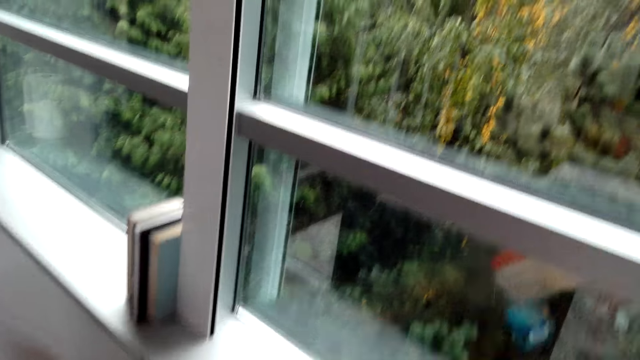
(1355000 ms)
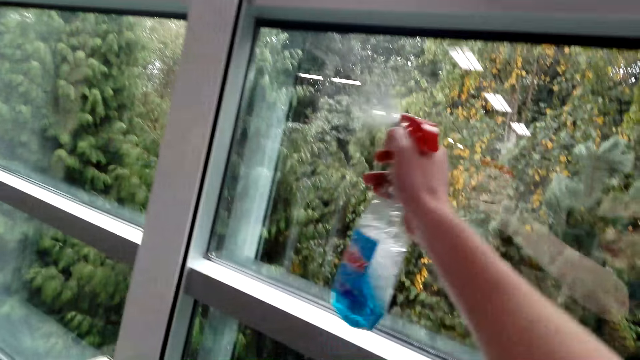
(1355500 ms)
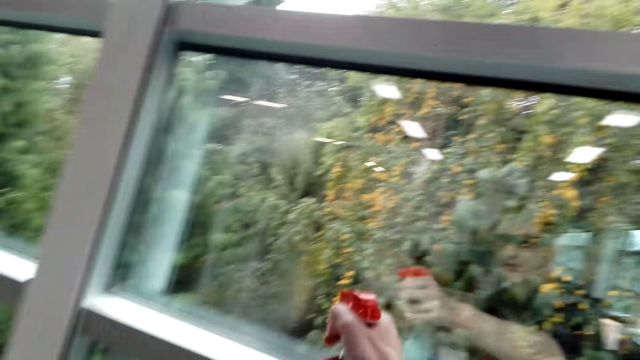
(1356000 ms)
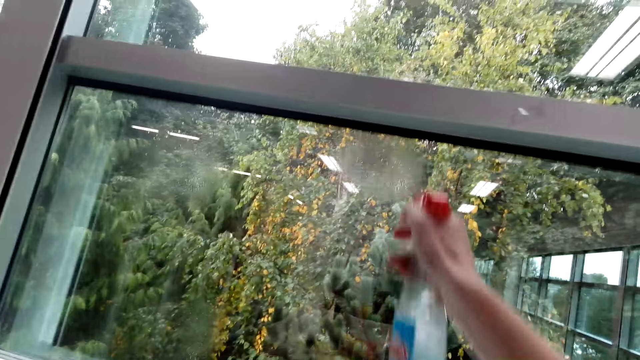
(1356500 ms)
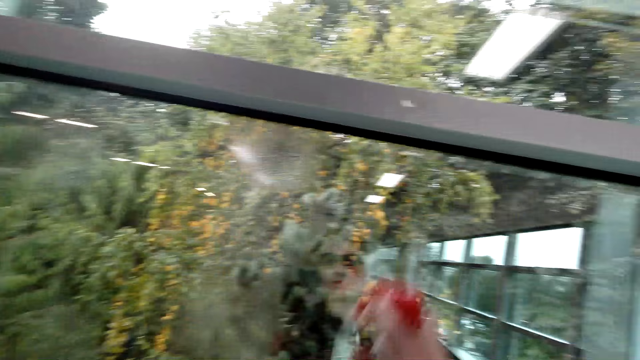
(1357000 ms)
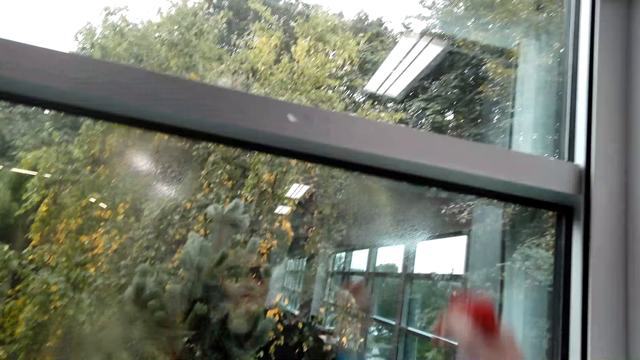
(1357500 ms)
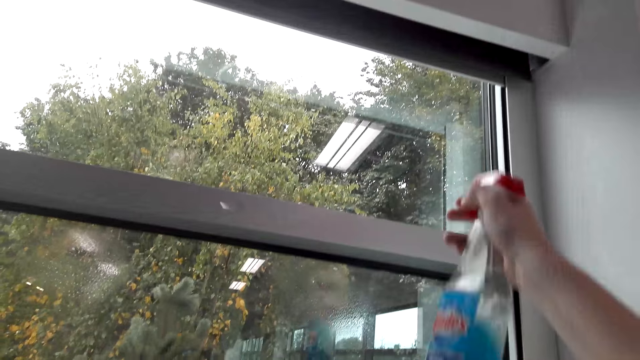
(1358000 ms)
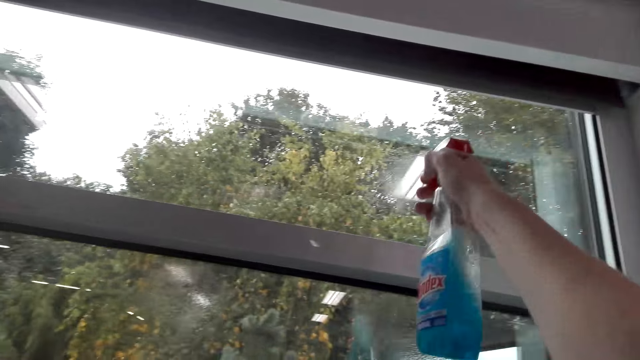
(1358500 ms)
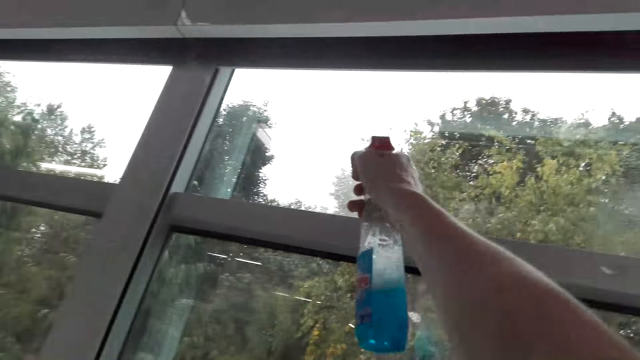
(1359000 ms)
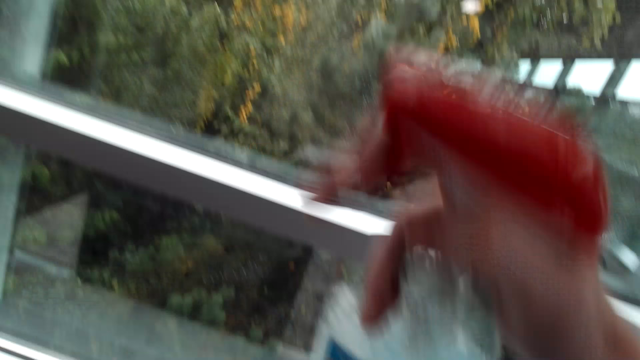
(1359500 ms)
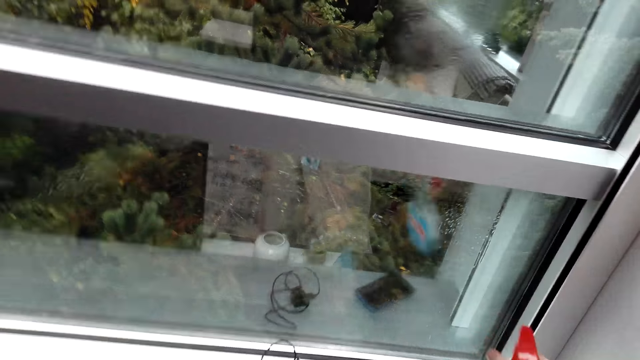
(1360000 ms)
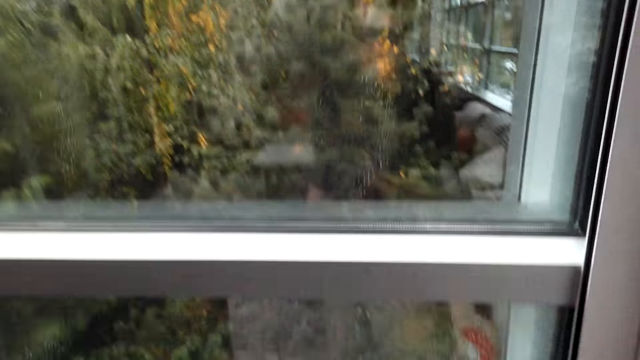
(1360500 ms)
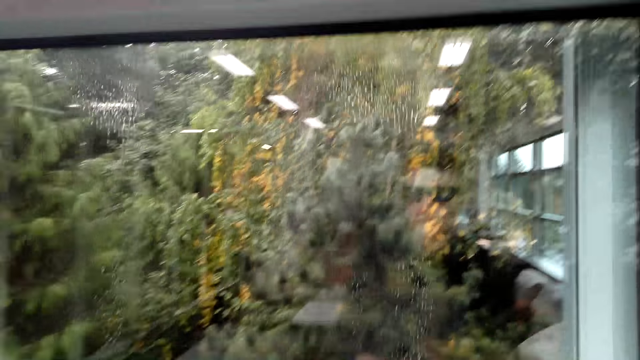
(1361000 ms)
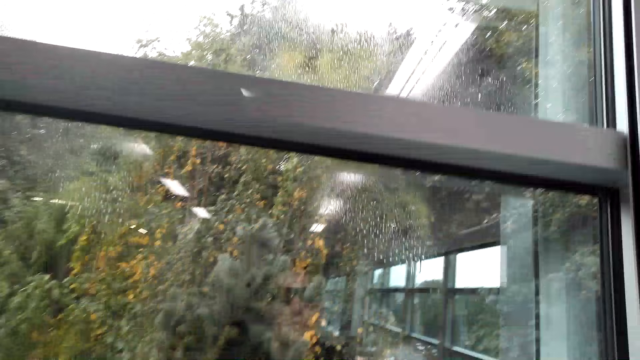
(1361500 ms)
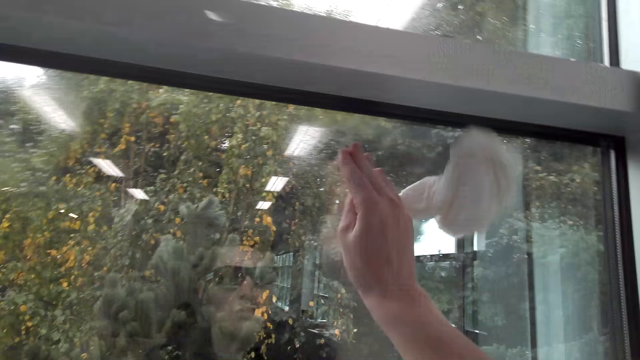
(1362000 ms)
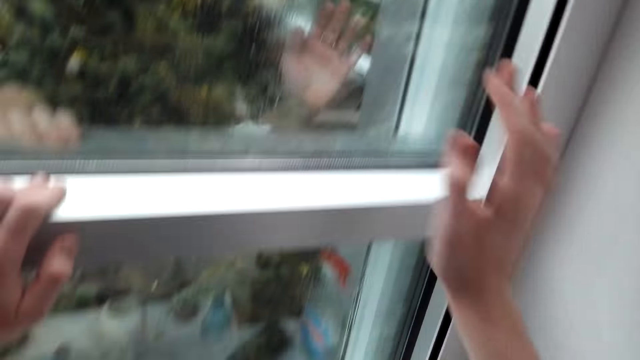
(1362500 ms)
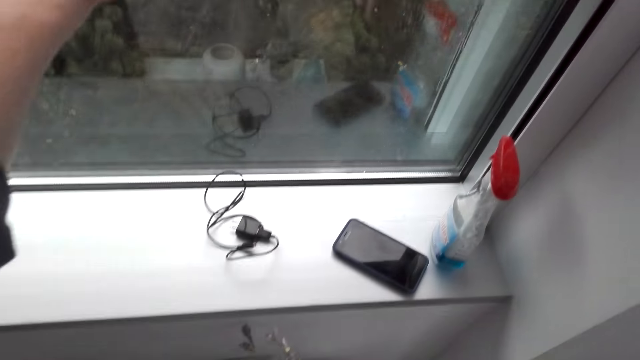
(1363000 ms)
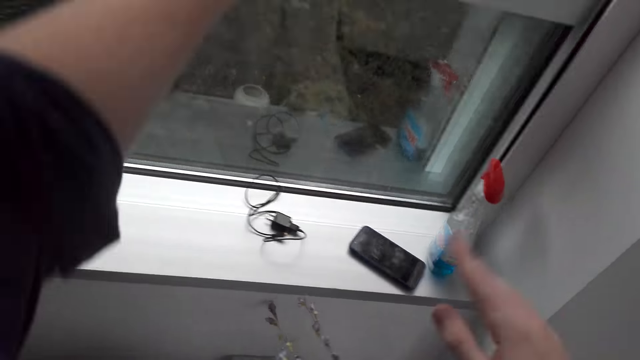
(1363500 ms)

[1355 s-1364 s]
The camera wearer wipes the window.

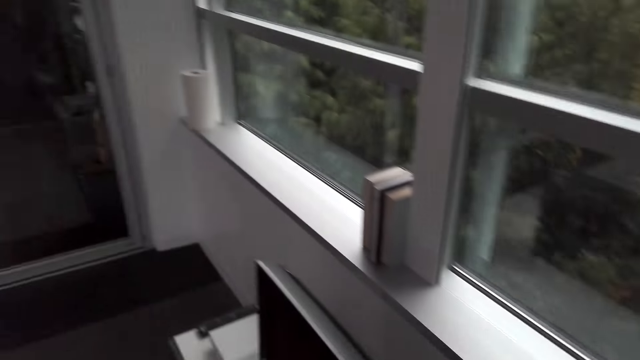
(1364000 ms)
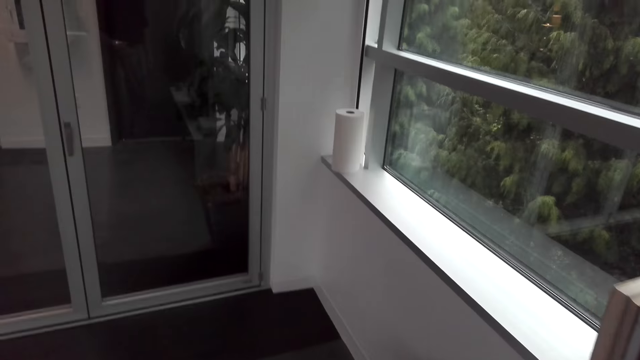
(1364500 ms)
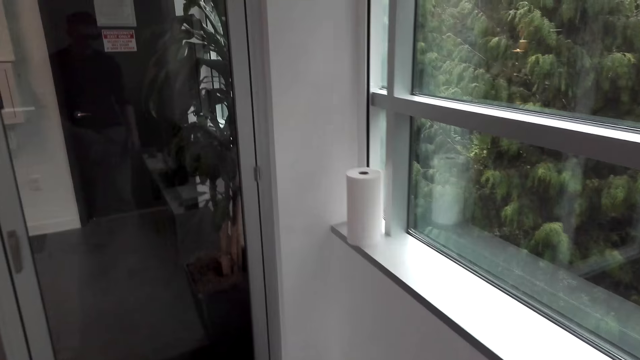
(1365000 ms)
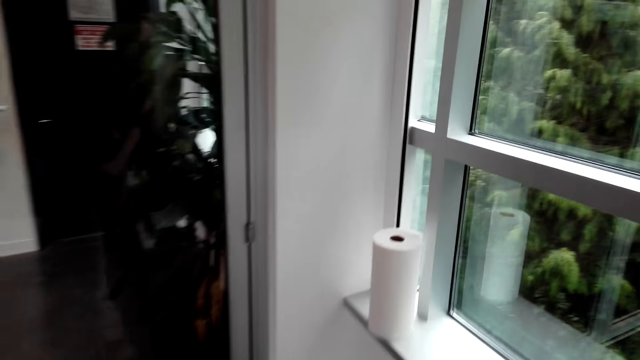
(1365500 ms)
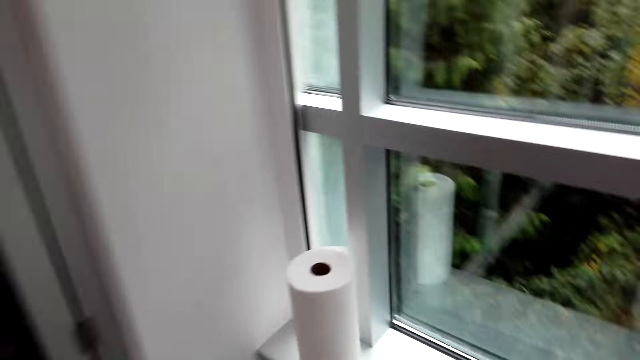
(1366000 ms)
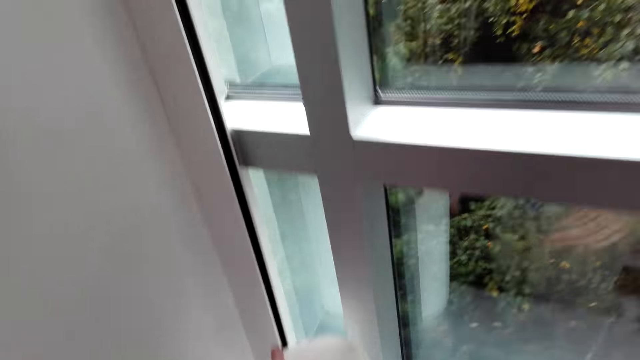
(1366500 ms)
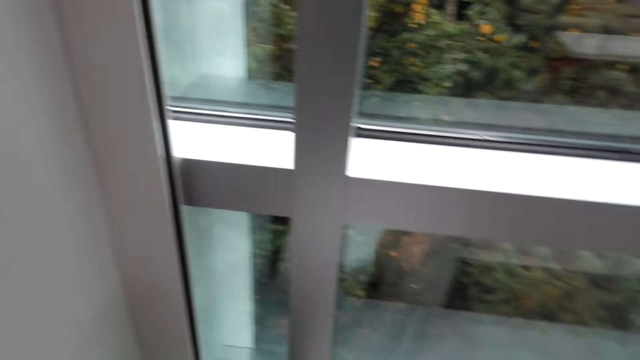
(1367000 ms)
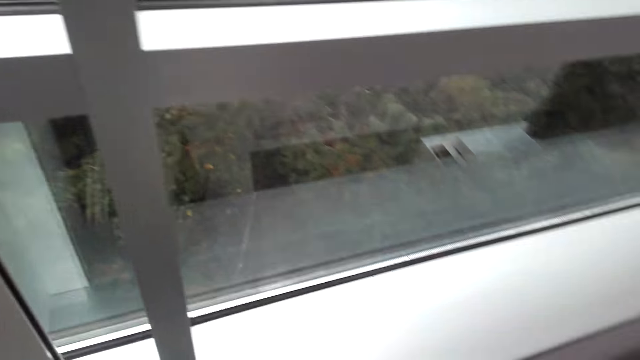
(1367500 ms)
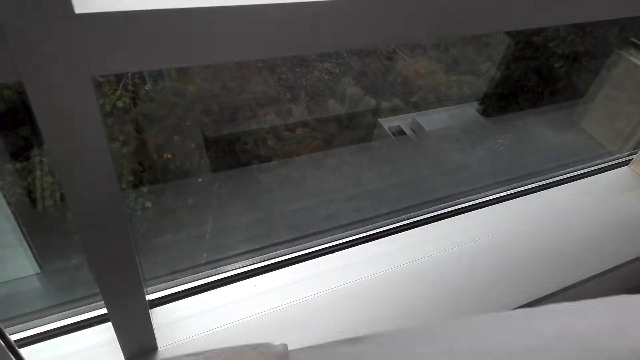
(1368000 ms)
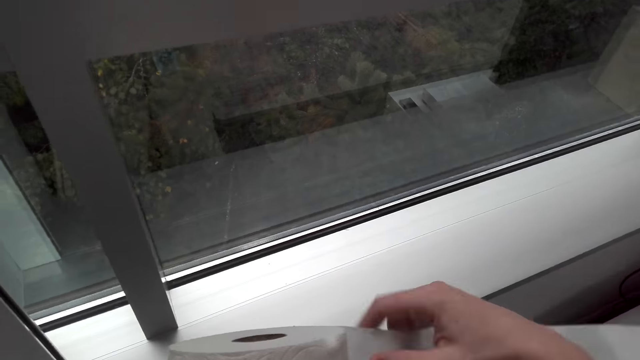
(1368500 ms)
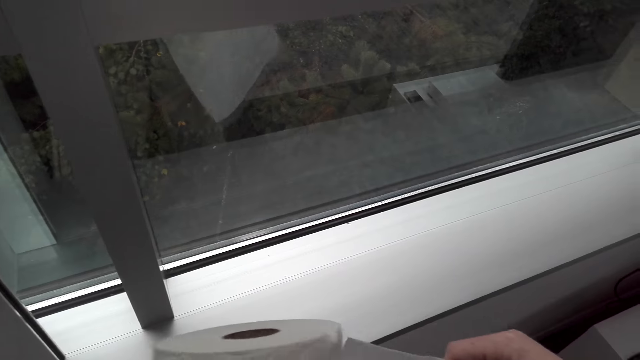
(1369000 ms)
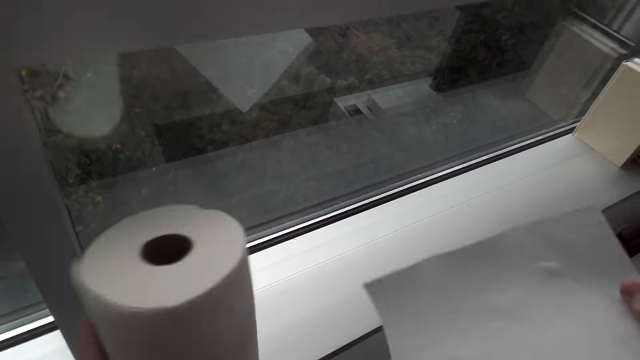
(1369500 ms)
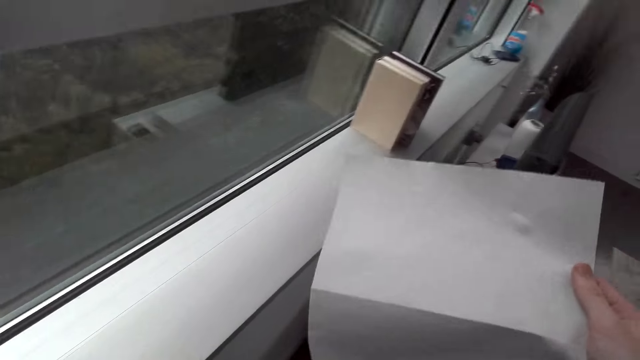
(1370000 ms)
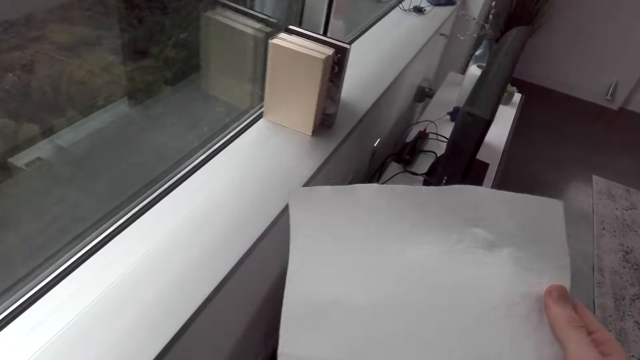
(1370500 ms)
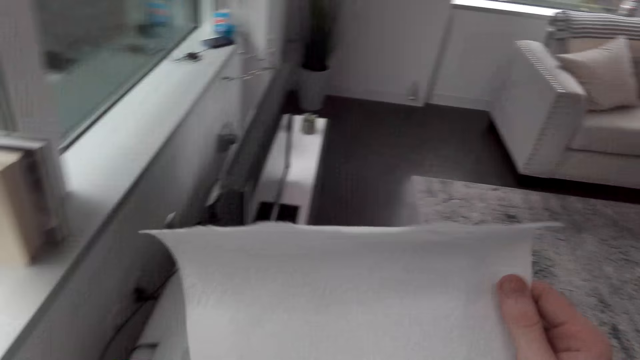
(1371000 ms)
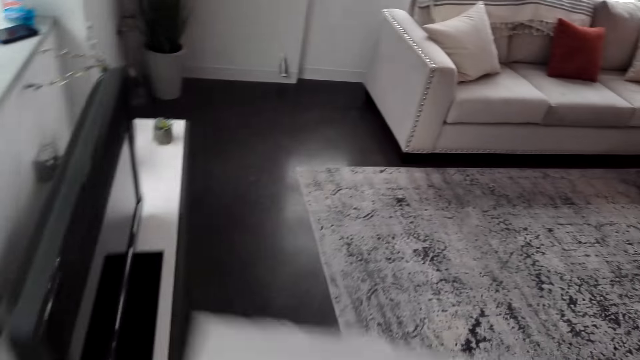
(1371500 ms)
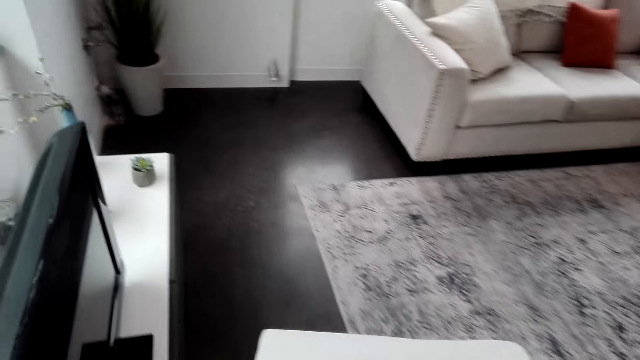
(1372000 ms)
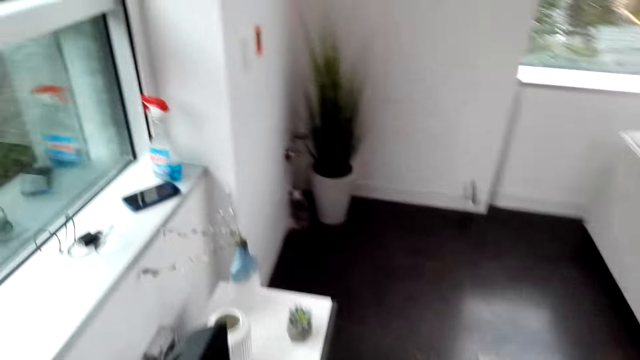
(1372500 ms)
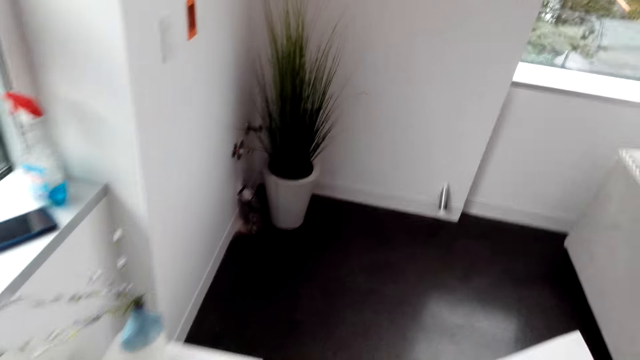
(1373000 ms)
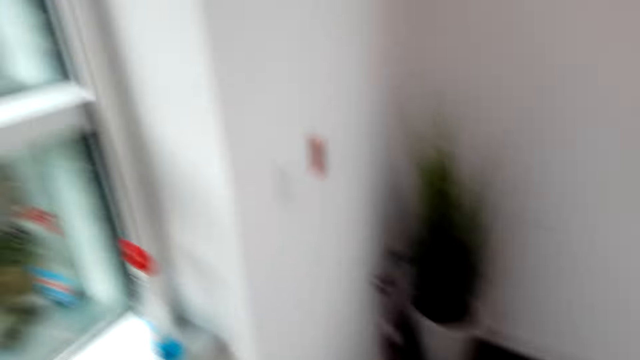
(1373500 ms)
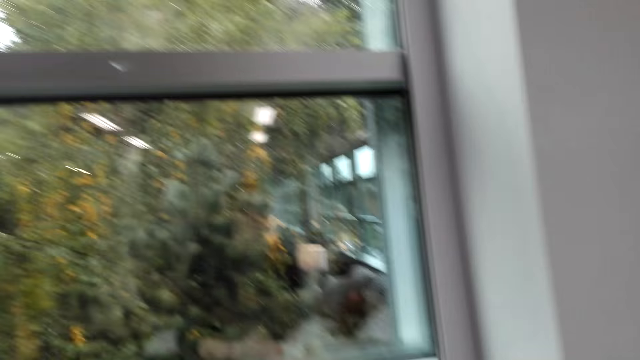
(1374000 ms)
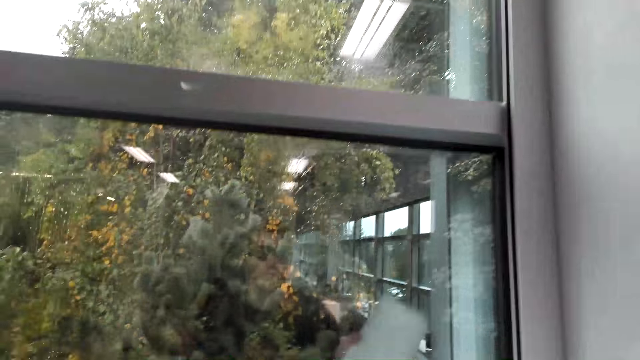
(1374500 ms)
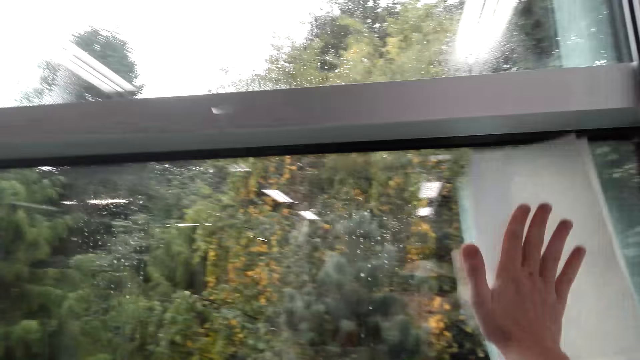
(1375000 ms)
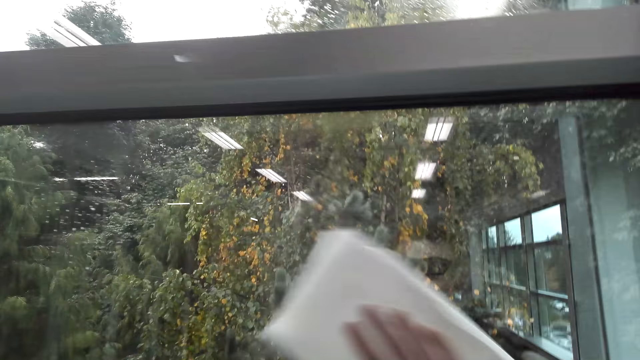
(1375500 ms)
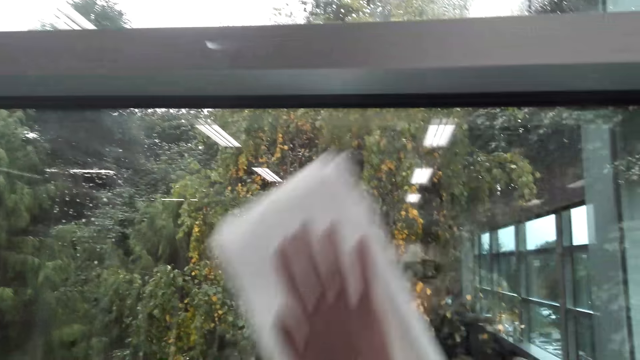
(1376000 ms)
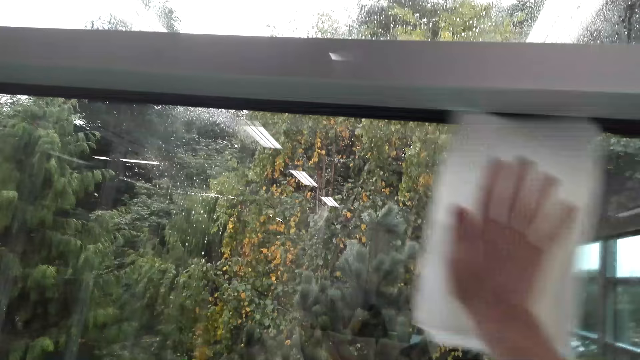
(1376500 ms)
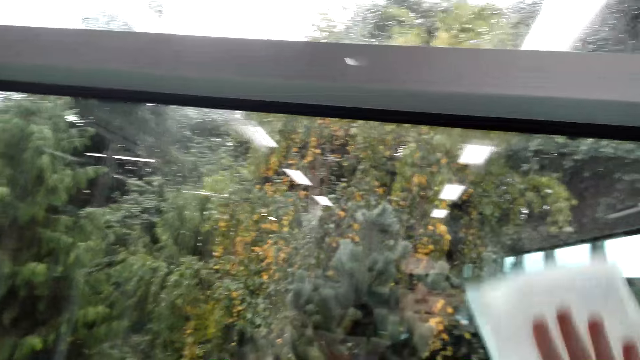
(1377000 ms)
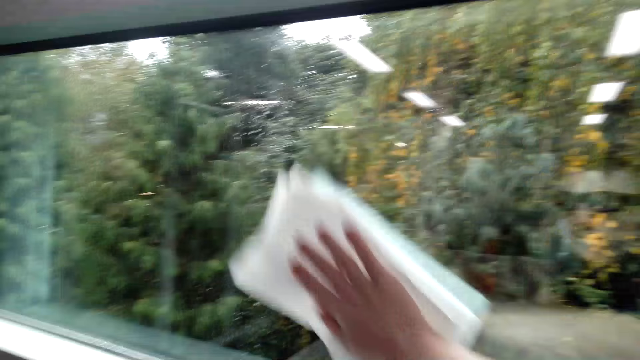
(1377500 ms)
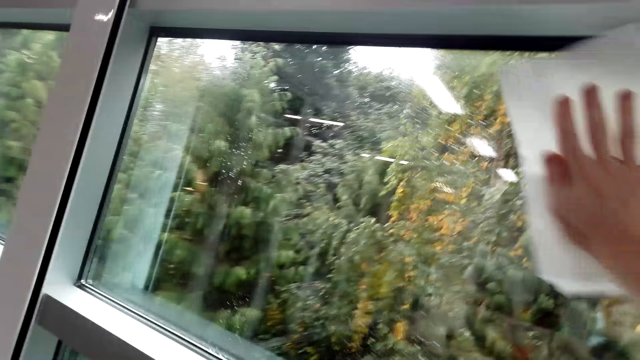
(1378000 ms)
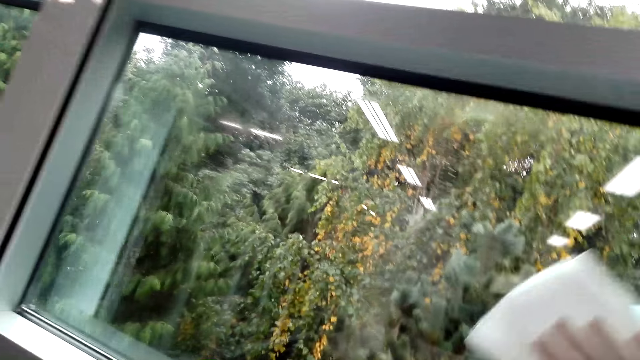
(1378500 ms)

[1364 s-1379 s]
The camera wearer walks. They cut a piece of the tissue paper. They pick a tissue paper roll. They put the roll of tissue down. They walk in the room. They wipe the window with the tissue paper.
